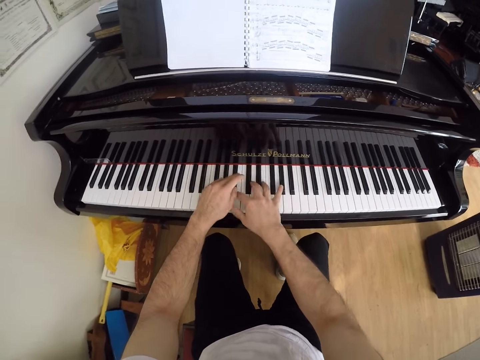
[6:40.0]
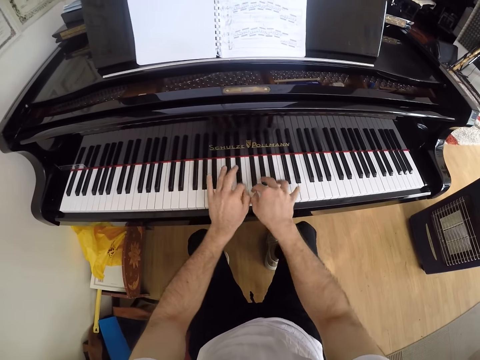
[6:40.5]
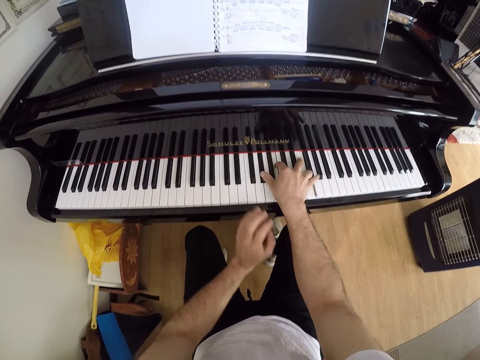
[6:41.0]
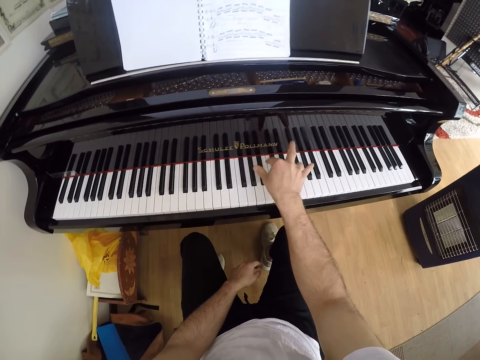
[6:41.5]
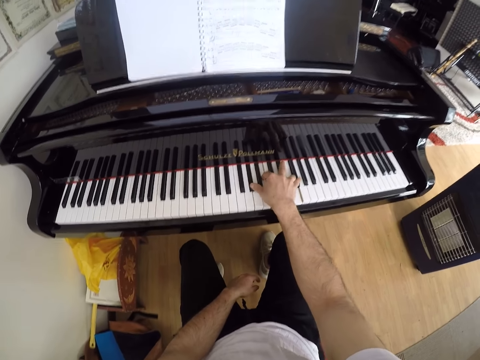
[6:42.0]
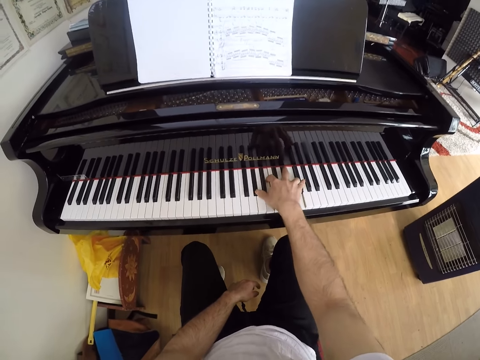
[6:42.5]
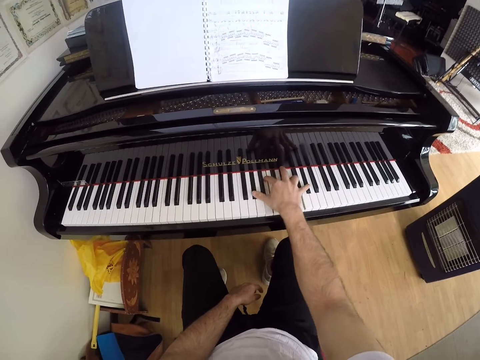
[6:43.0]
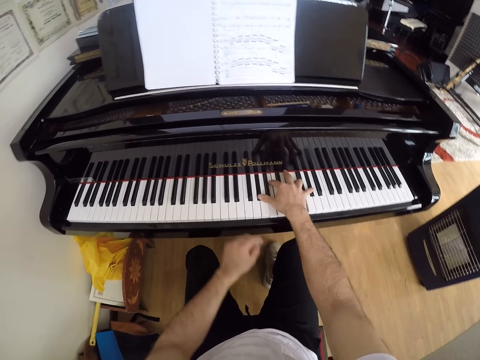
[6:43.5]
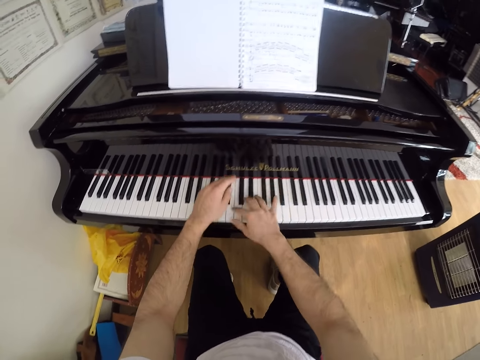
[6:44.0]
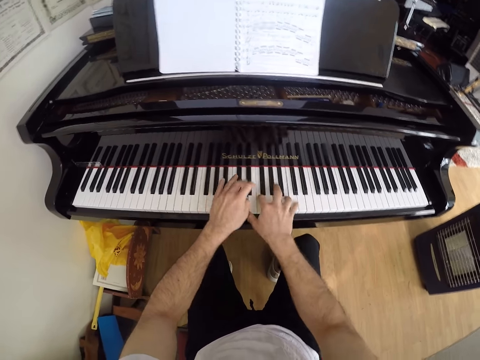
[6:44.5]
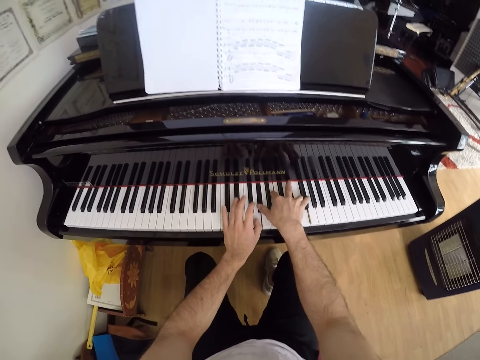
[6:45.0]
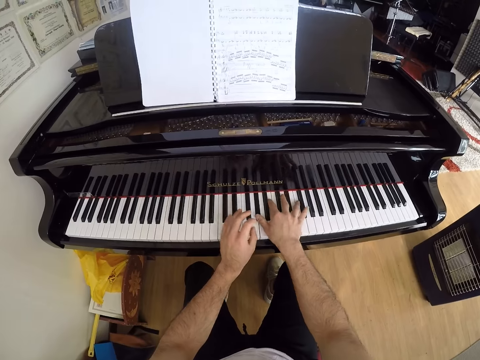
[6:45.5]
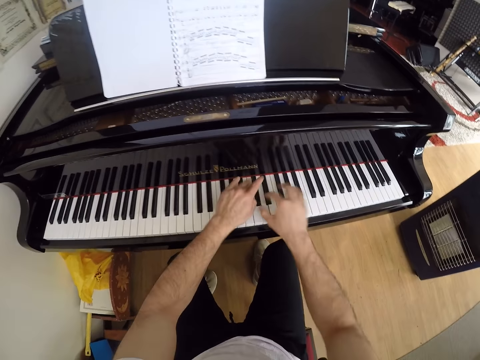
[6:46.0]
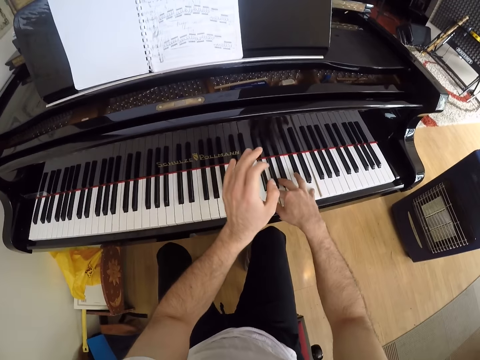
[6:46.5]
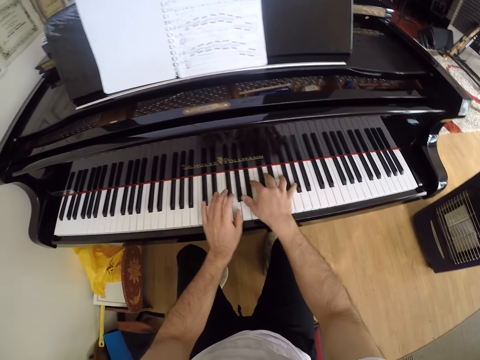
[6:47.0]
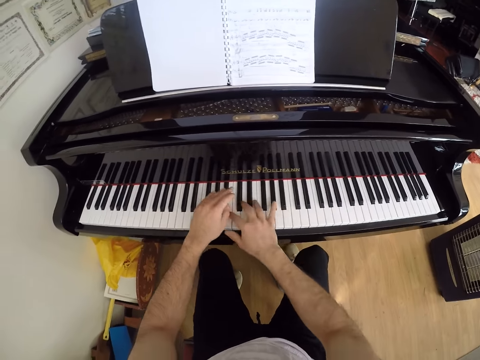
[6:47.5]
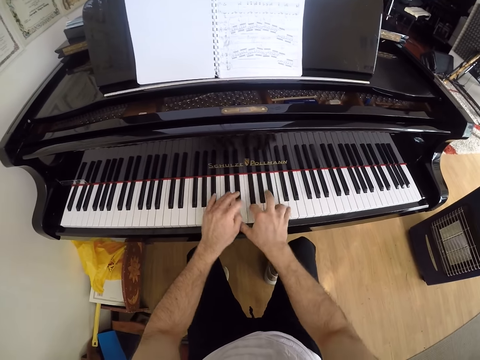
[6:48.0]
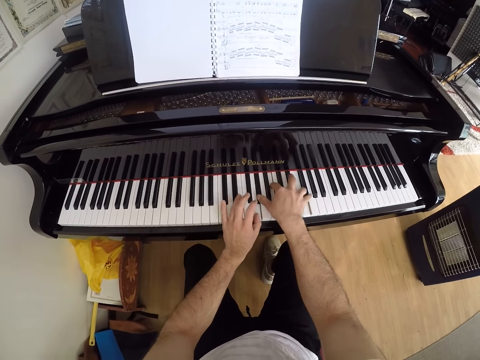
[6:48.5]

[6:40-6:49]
The camera wearer puts his left hand on his left lap. He plays the keys on the keyboard of the grand piano with his right hand. He plays the keys on the keyboard of the grand piano with both hands.

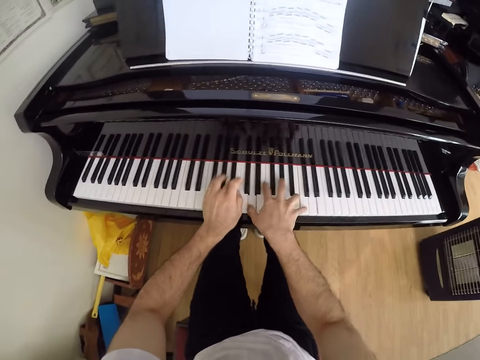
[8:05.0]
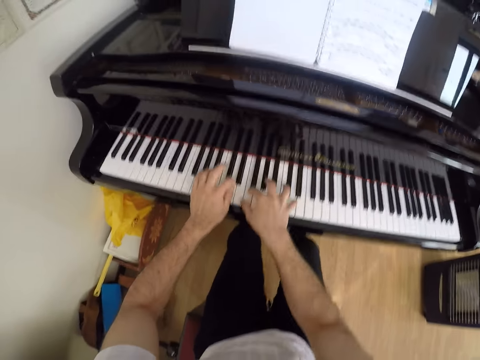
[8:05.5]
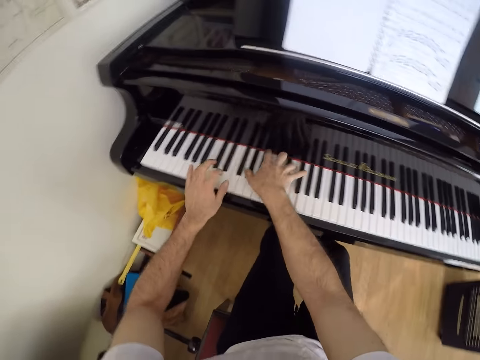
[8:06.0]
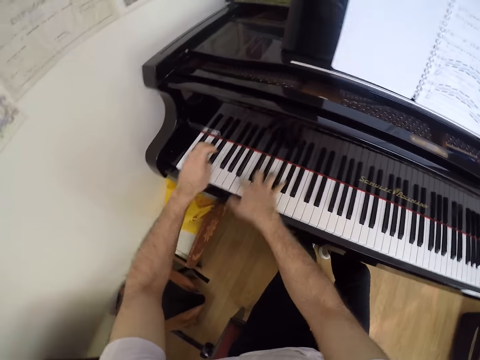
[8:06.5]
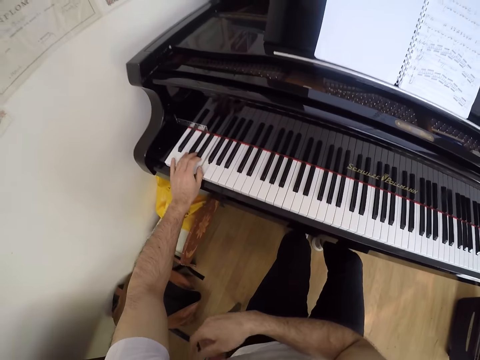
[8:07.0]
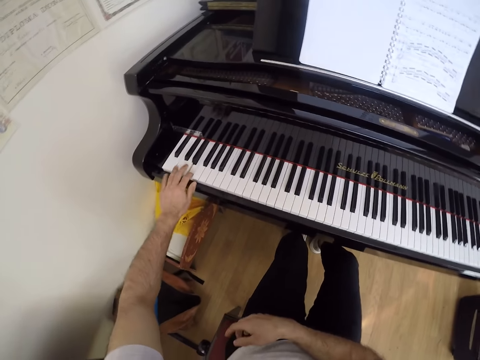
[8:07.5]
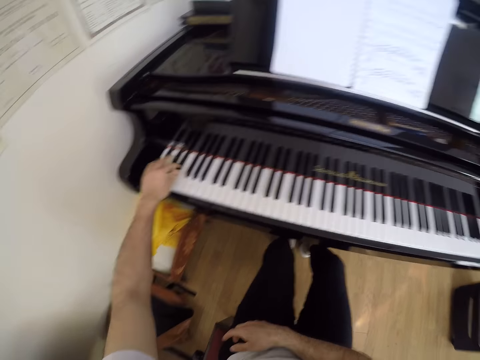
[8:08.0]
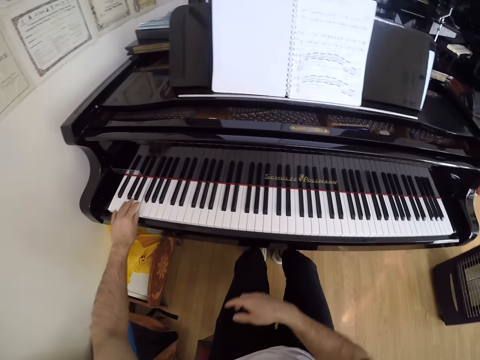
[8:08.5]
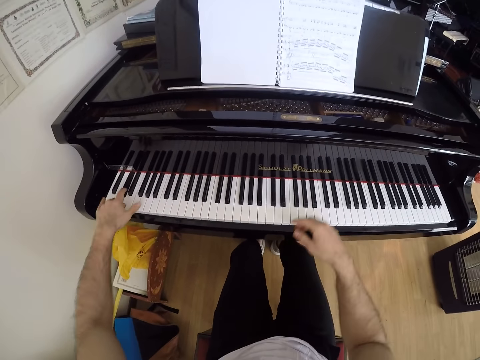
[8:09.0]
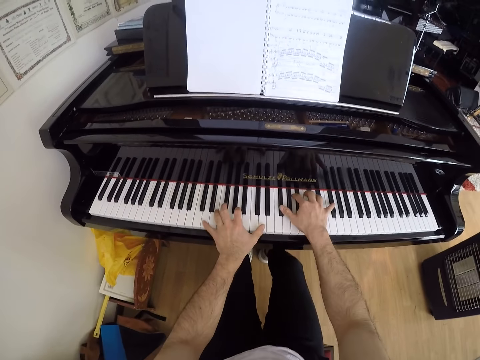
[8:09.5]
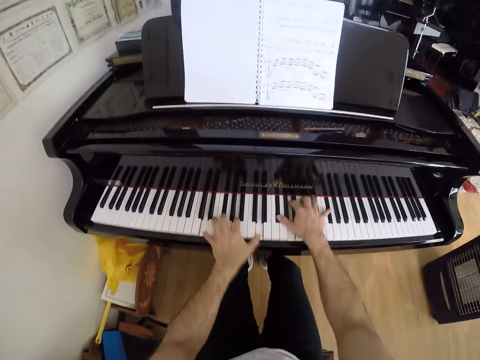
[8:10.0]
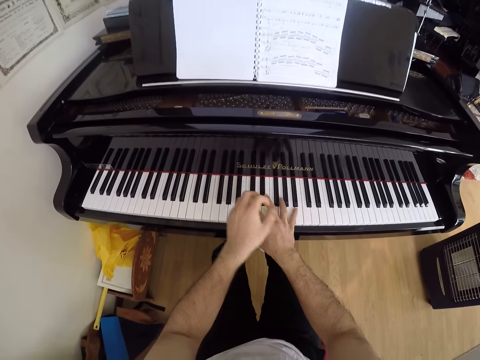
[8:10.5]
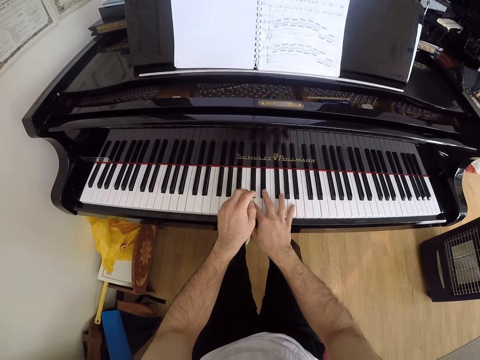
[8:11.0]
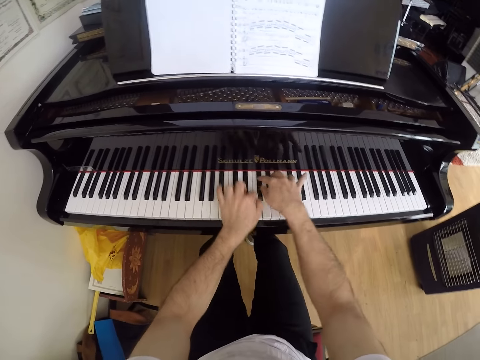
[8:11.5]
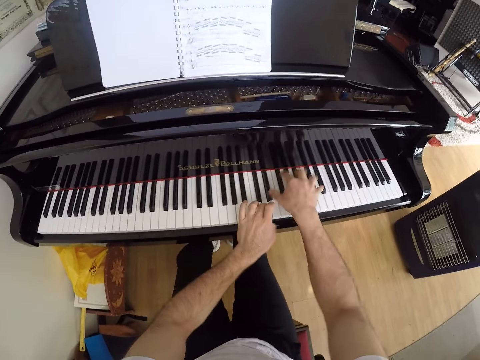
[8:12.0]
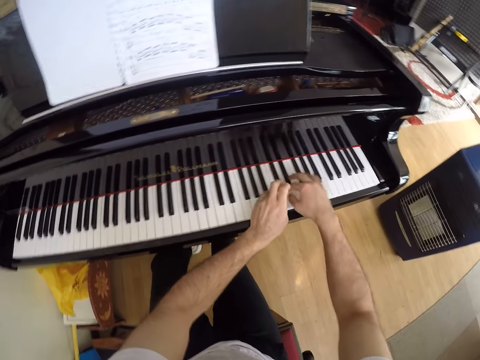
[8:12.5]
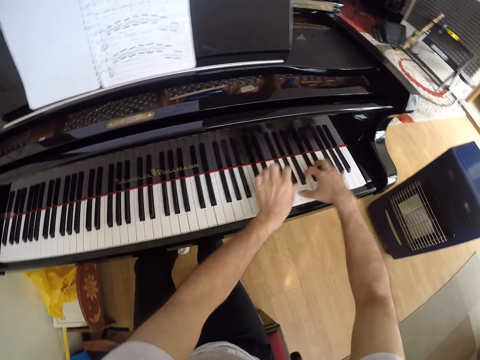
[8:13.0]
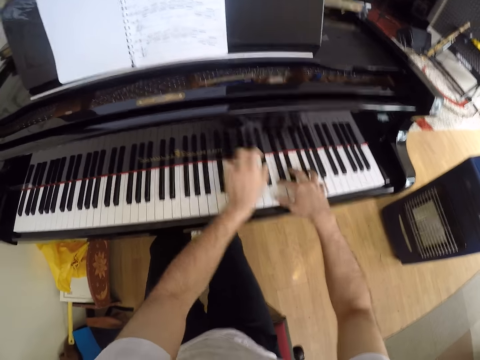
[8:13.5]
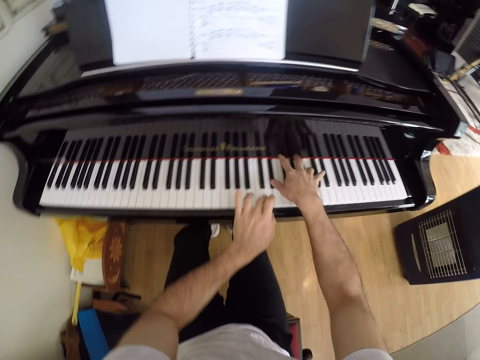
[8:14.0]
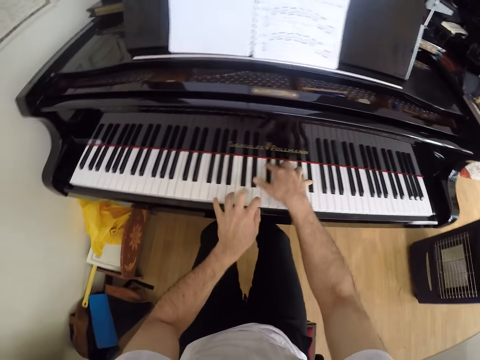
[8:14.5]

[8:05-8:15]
The camera wearer plays the keys on the keyboard of the grand piano with his left hand. He plays the keys on the keyboard of the grand piano with both hands.

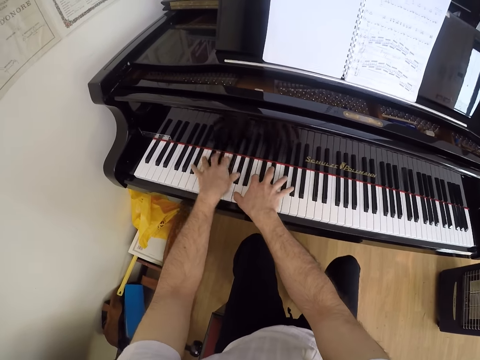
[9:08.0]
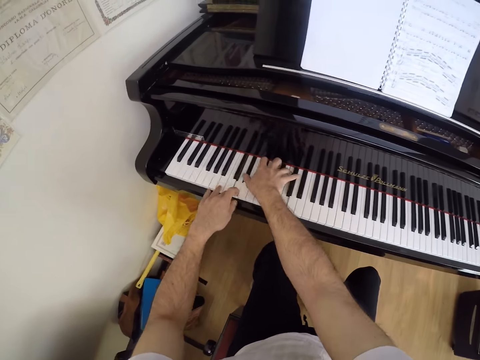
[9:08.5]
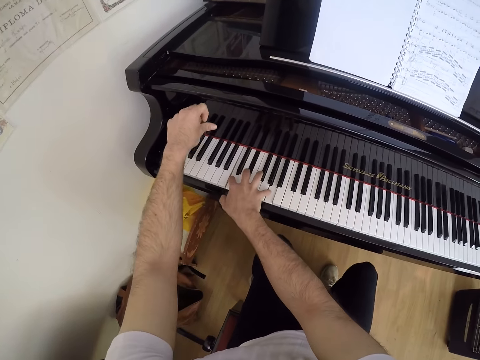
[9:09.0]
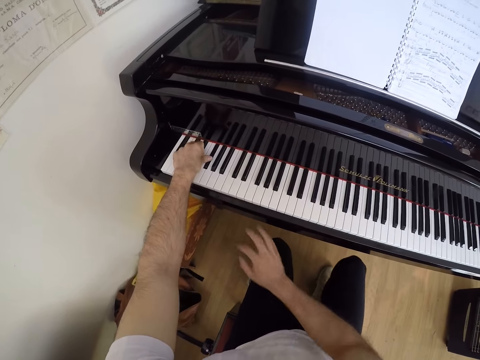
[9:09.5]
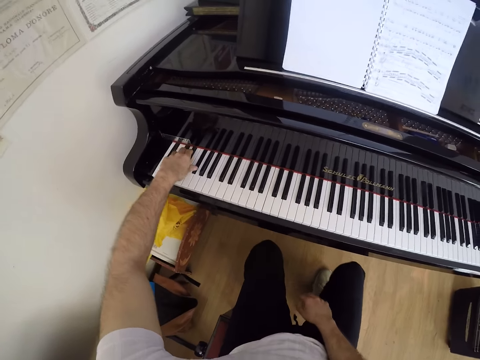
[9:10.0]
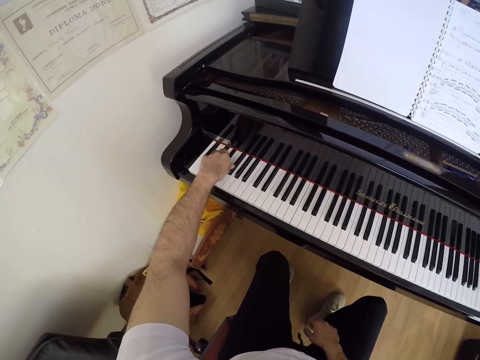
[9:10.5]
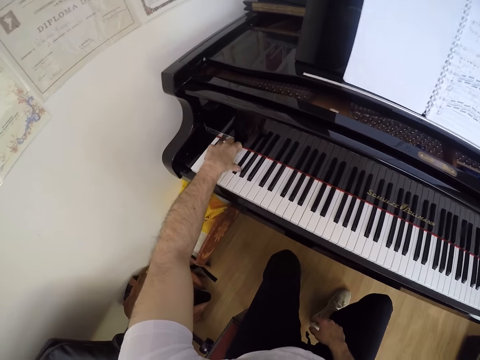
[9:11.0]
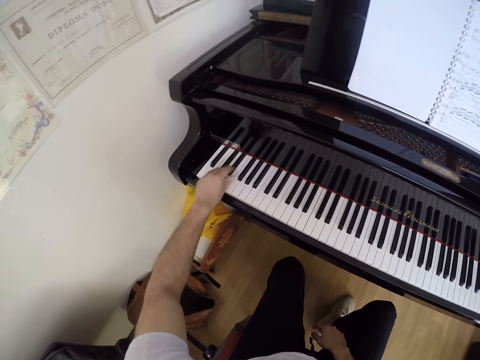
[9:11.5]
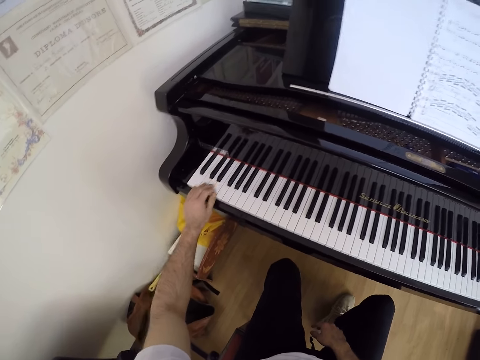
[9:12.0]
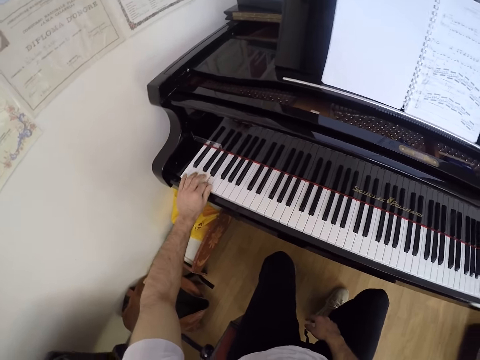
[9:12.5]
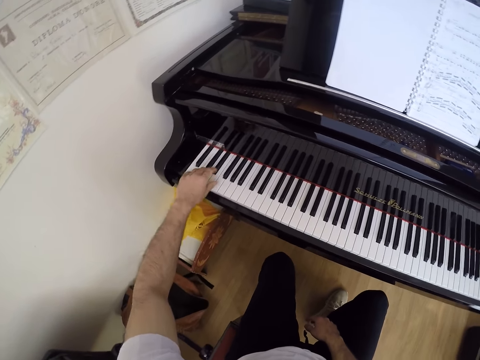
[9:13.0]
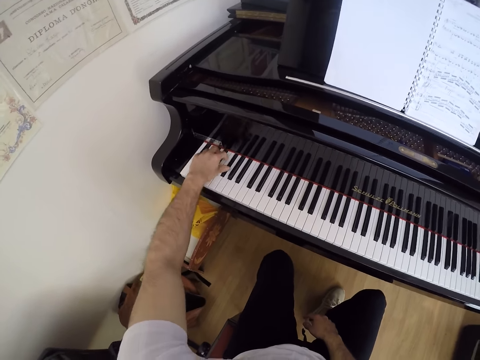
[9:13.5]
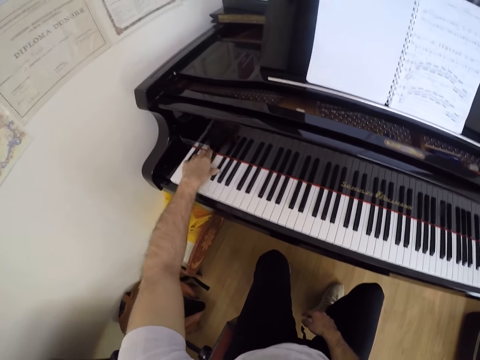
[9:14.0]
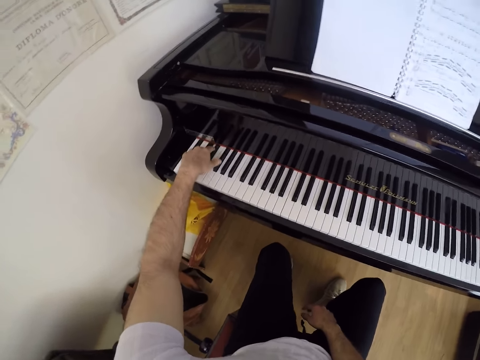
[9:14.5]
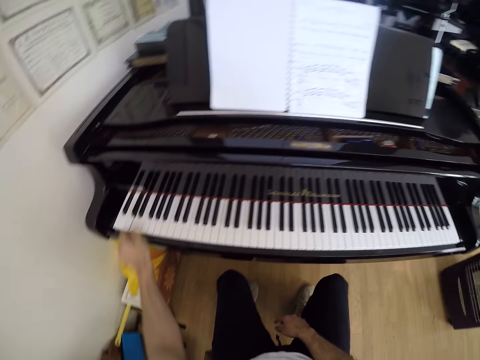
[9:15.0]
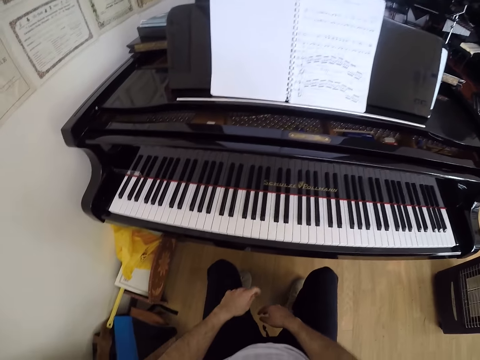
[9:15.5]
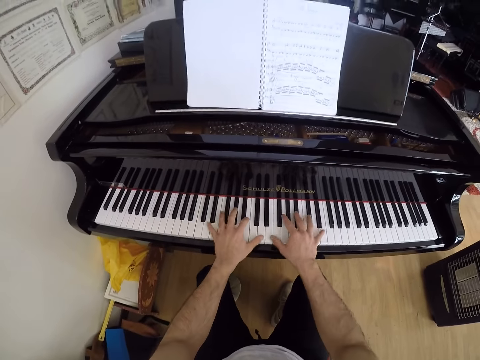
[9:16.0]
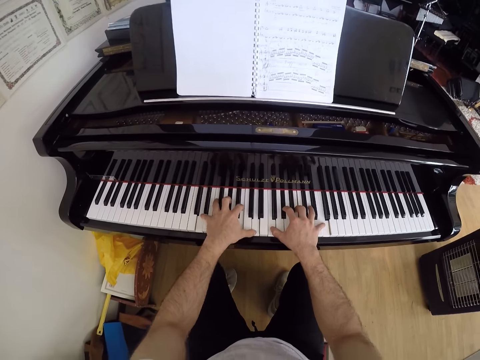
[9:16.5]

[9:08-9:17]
The camera wearer plays the keys on the keyboard of the grand piano with his left hand. He puts his right hand on his right lap.
